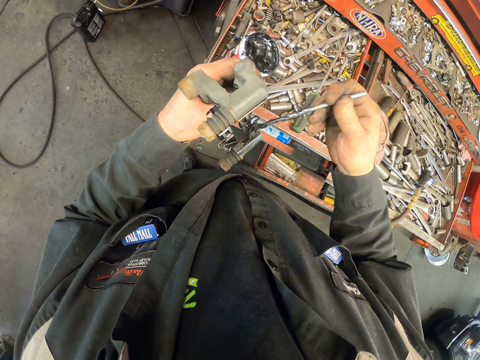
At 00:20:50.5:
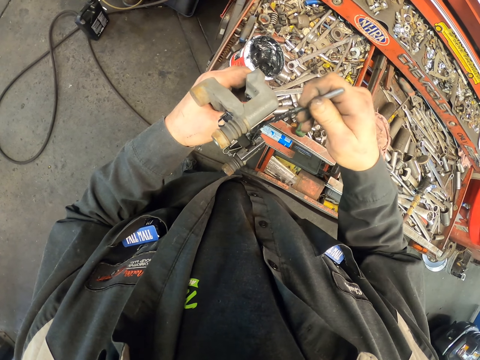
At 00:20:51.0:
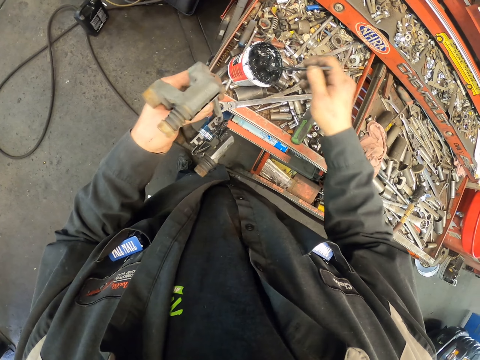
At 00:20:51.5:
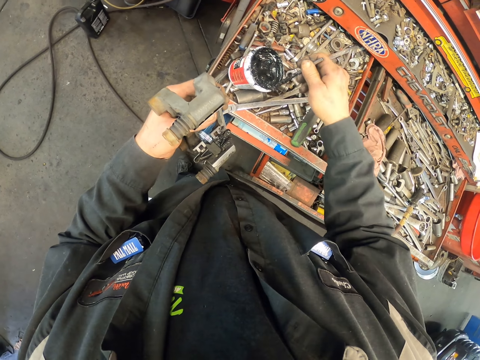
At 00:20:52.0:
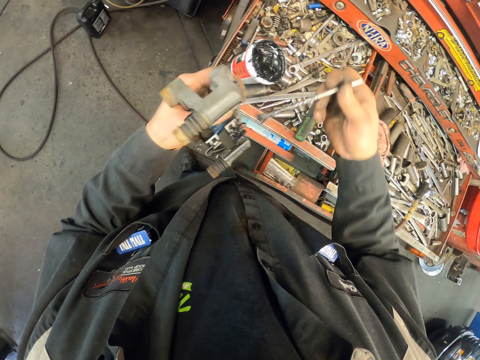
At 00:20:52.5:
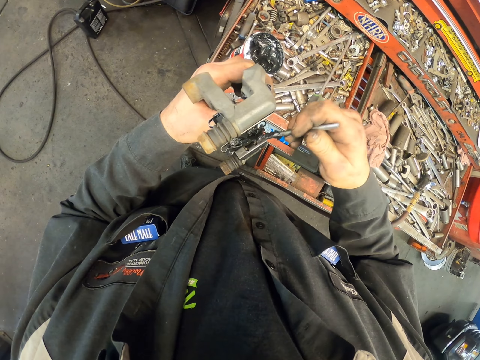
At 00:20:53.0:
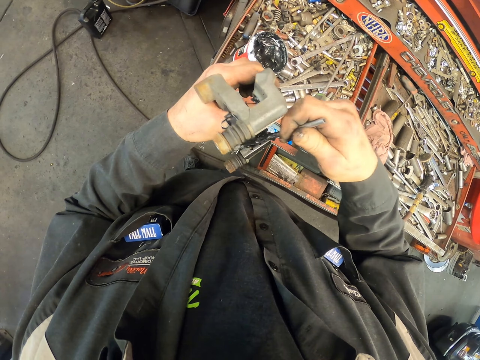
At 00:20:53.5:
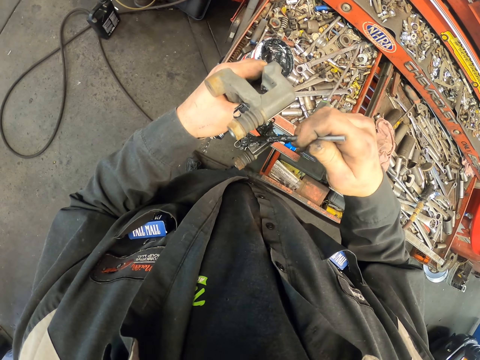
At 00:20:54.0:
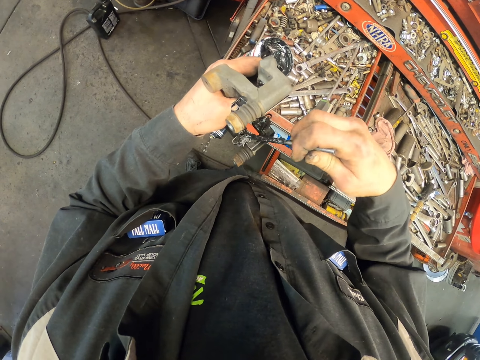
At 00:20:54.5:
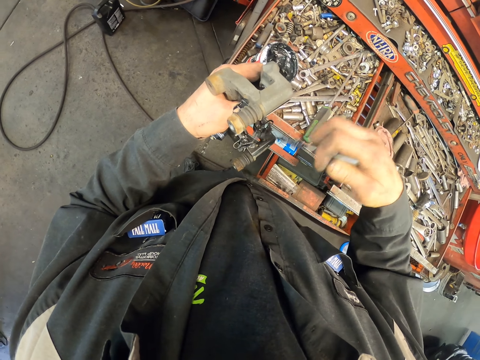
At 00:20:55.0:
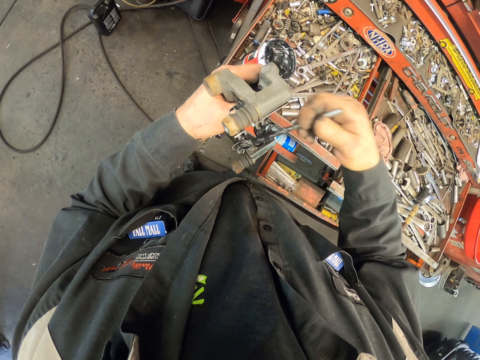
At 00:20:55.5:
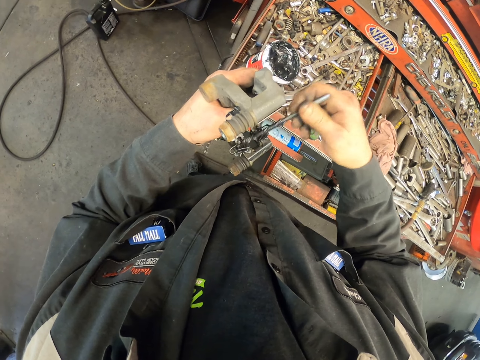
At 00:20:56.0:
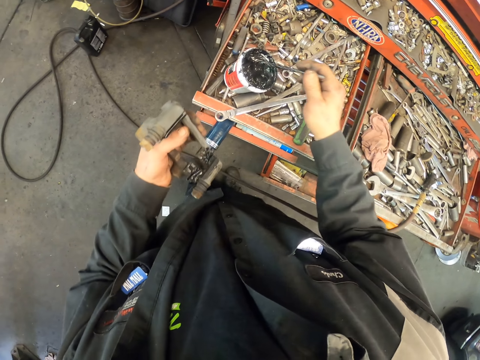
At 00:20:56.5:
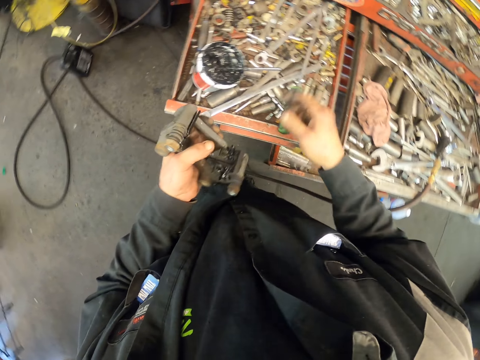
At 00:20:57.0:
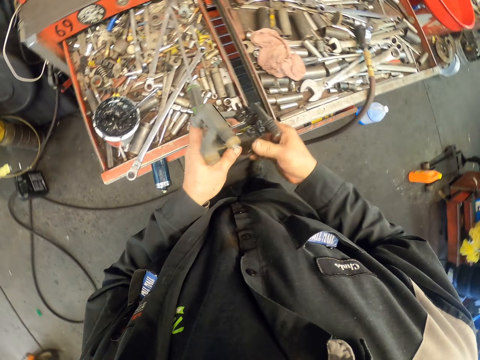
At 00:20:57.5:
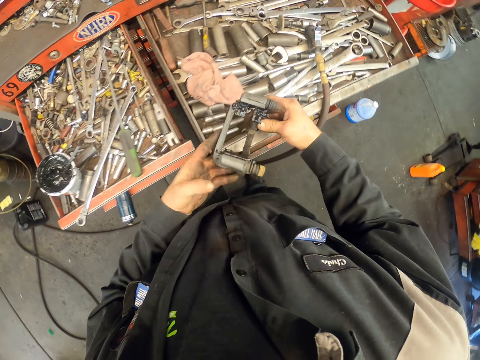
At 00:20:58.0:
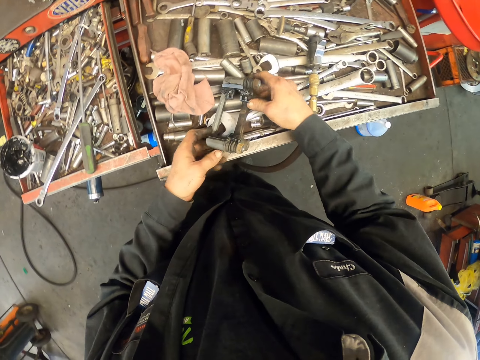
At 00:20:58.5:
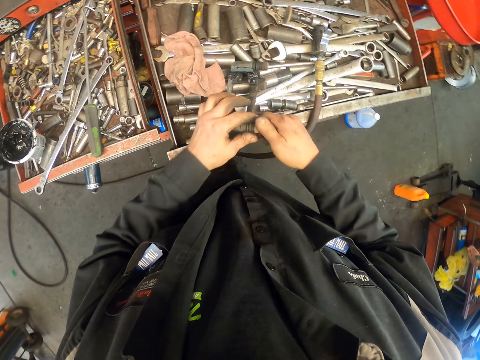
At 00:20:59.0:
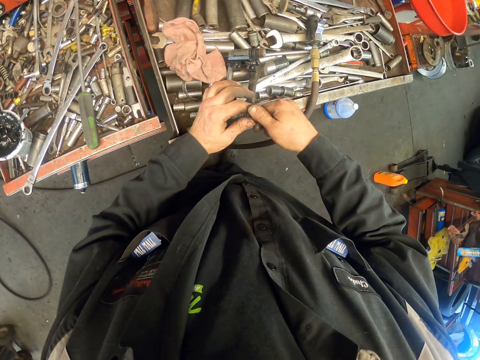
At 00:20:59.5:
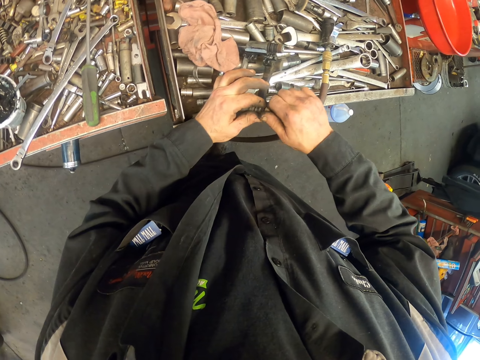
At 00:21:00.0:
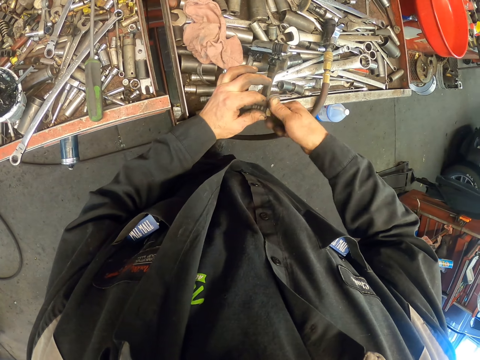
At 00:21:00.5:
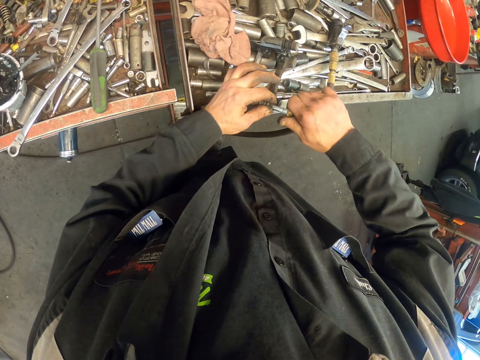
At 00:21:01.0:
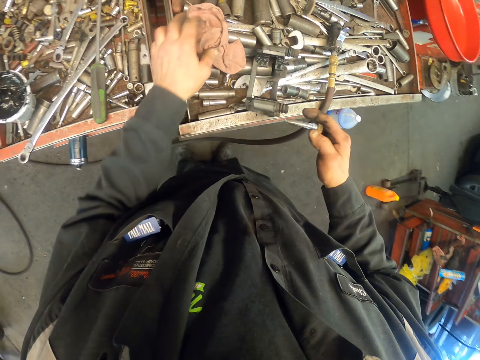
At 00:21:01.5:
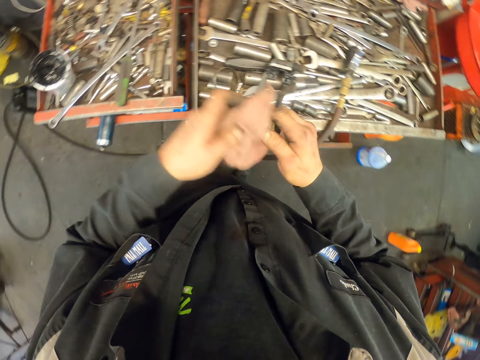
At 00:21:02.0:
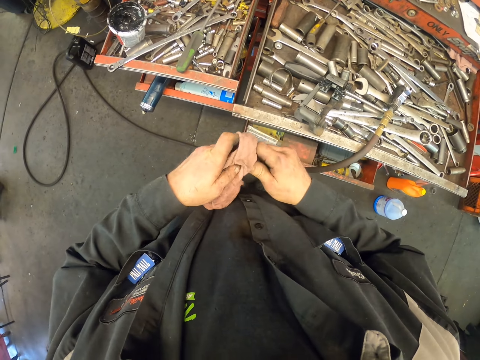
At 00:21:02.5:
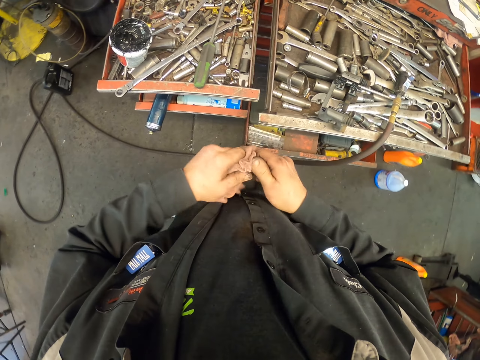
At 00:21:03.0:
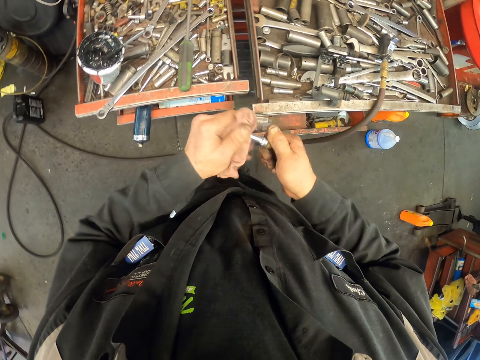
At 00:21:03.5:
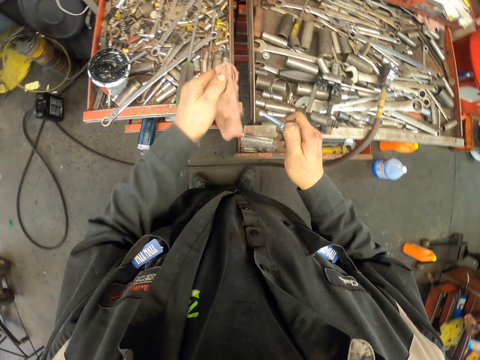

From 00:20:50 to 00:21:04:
The camera wearer scoops grease in the container with a brush and applies grease to the caliper. They put the brush in the container. They turn the caliper. They place the caliper bracket in the tool box. They remove the guide pin or bolt from the caliper. They pick up a cloth in the drawer. They wipe the guide pin with the cloth.

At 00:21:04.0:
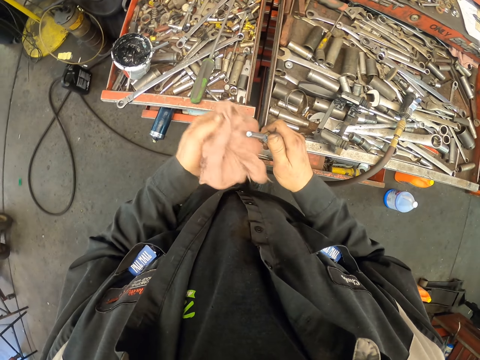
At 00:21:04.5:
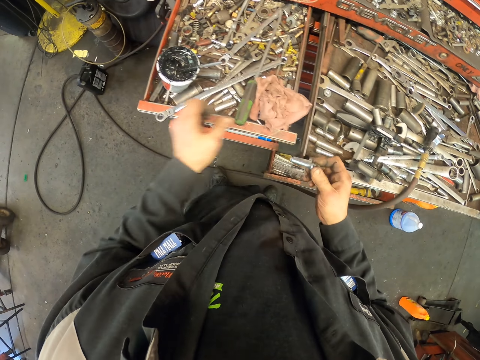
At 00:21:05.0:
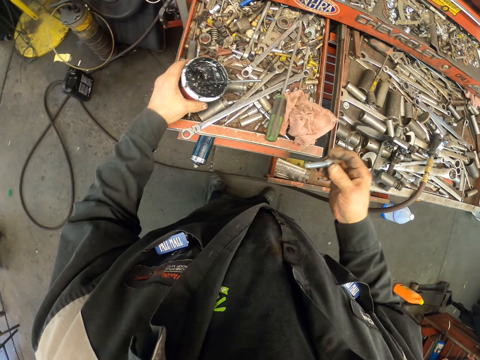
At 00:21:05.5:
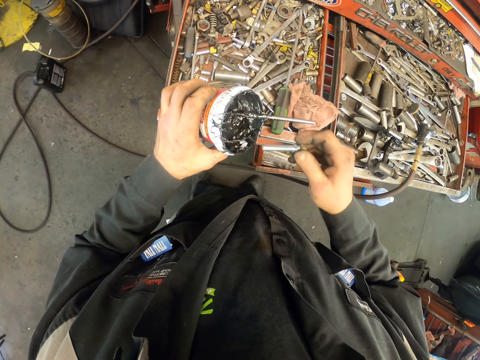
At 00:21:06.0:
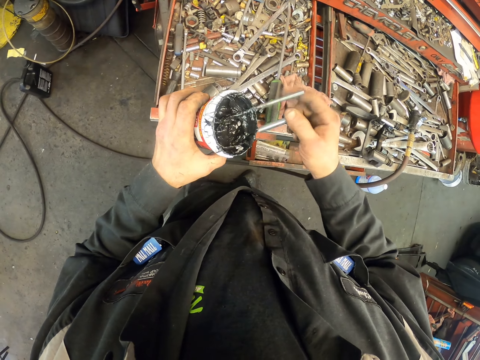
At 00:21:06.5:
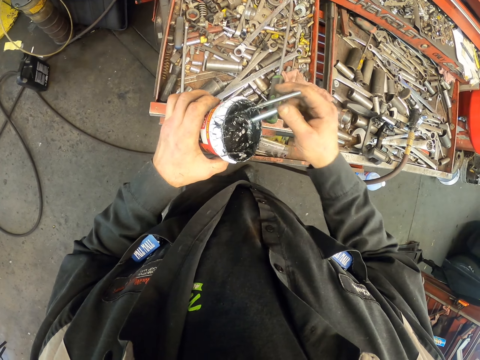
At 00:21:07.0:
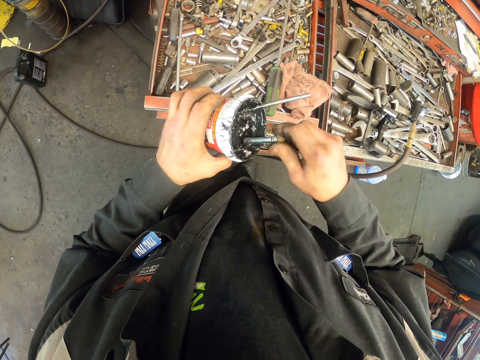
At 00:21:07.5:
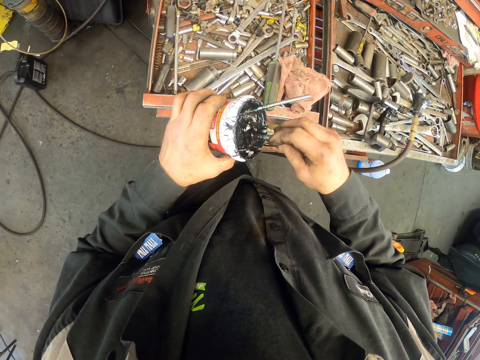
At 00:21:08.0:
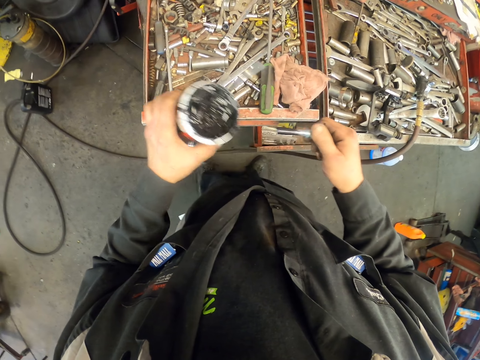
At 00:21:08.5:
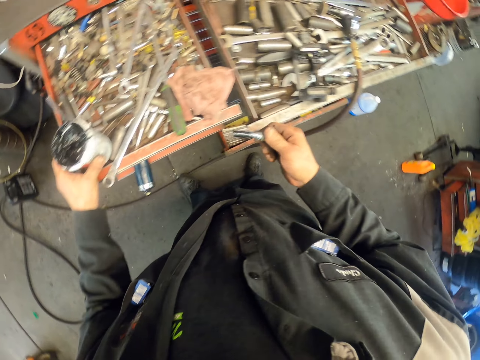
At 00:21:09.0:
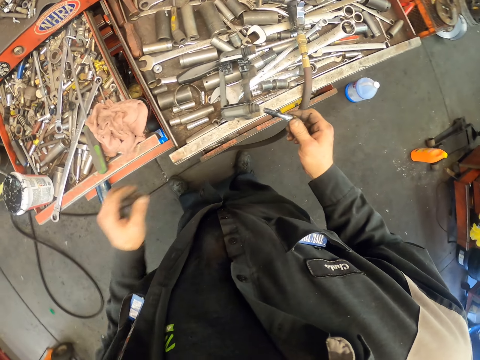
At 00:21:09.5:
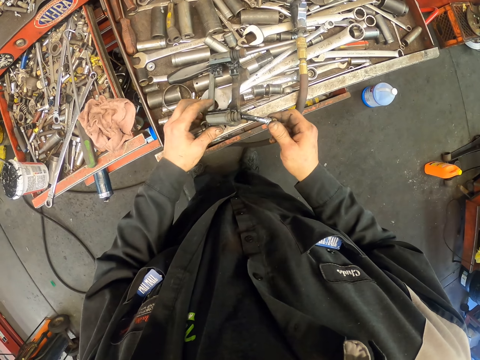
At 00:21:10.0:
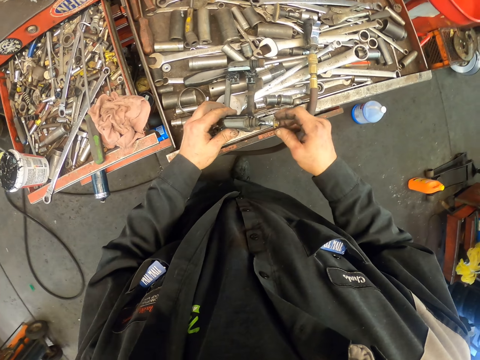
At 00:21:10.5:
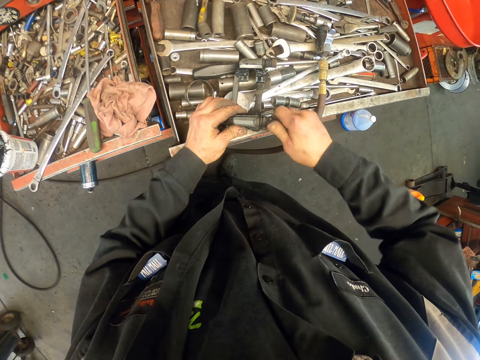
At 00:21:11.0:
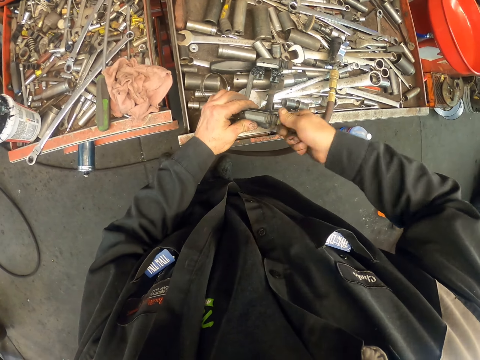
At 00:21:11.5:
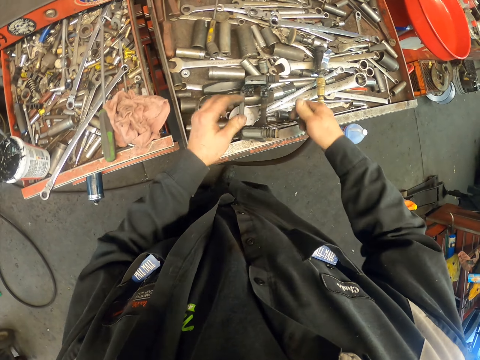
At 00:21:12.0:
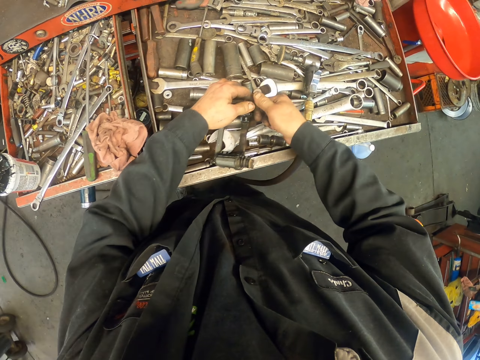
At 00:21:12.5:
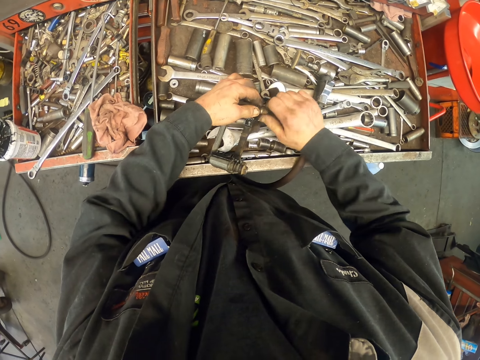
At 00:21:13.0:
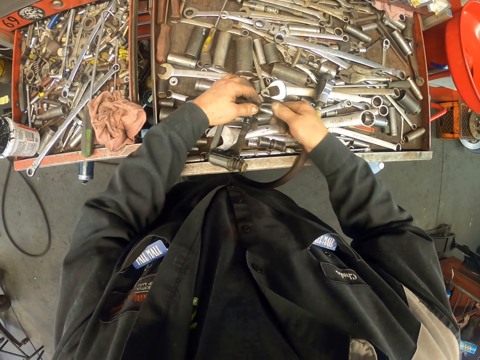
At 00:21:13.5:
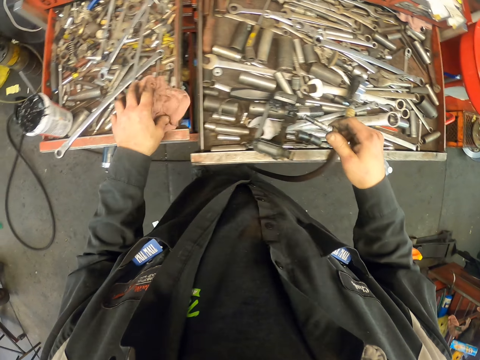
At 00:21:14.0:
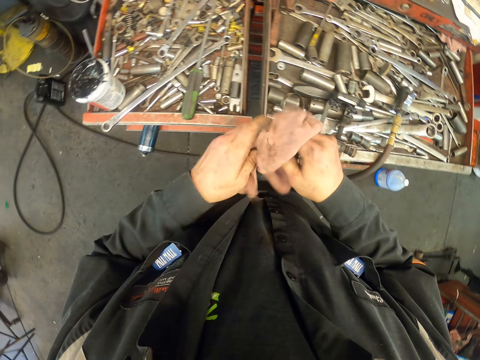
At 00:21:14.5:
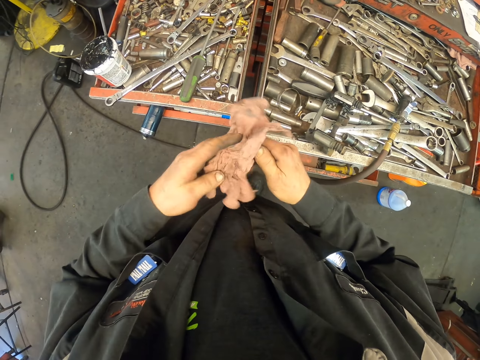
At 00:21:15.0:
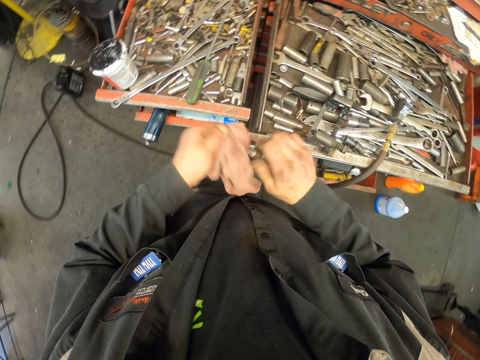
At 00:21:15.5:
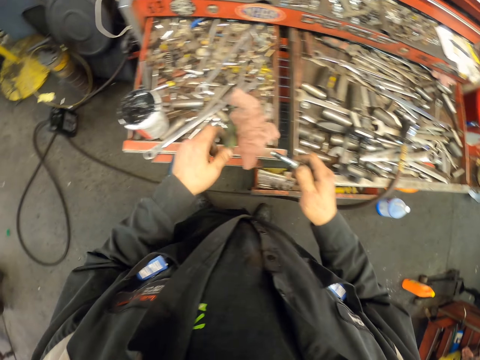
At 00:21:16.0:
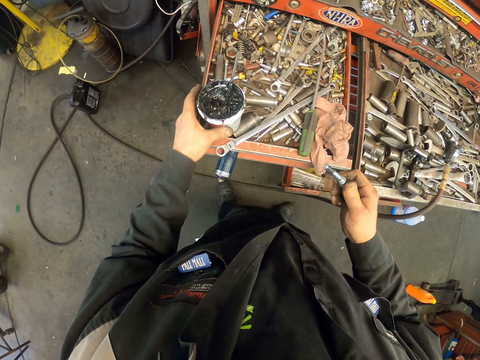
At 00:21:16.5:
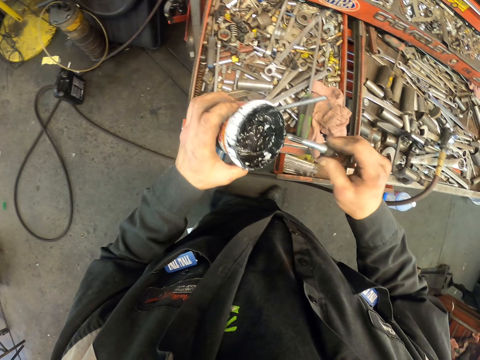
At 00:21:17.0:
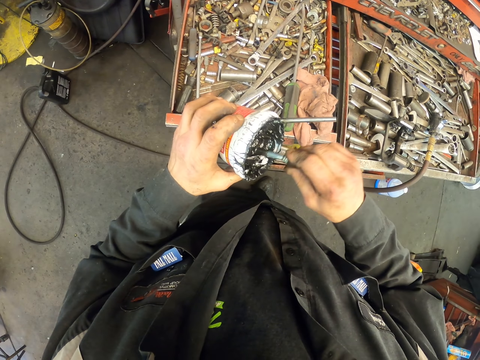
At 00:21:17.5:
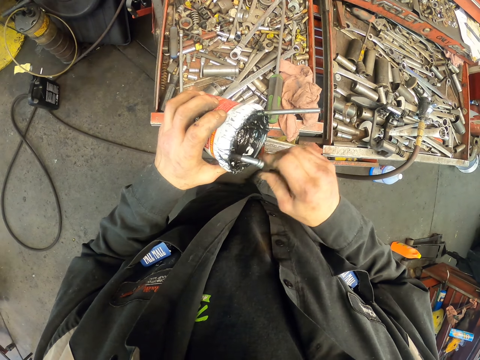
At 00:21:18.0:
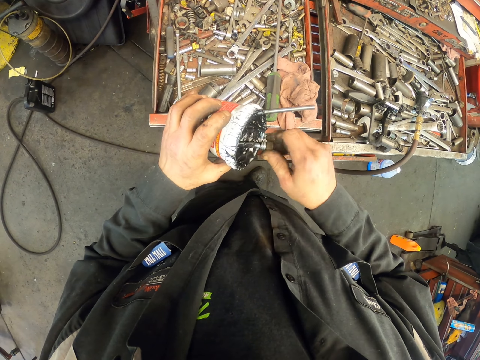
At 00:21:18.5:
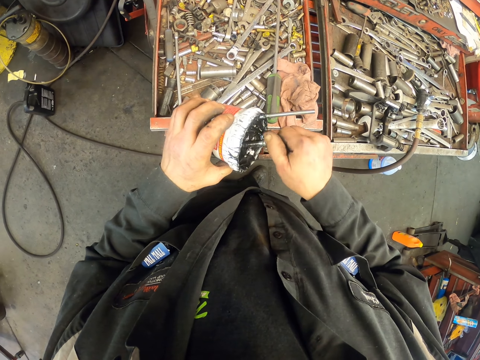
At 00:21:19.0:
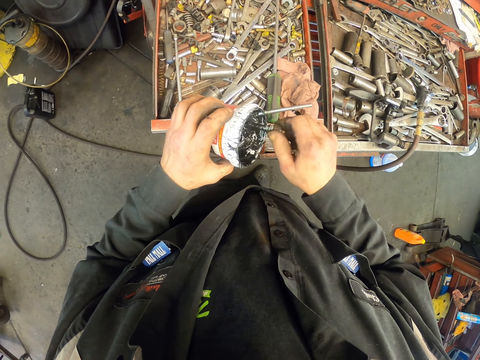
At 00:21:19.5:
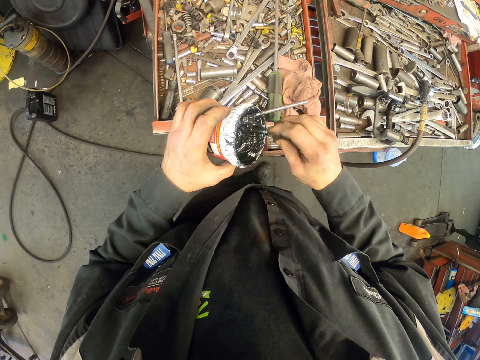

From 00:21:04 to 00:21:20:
The camera wearer puts a cloth in the drawer. They pick up the grease container in the drawer. They move the brush in the grease container. They scoop grease with a guide pin. They apply grease to the bolt. They put the grease container in the drawer. They put the guide pin in the caliper. They remove the guide pin from the caliper. They pick up the cloth in the drawer. They wipe the guide pin with the cloth. They put the cloth in the drawer. They pick up the grease container in the drawer. They scoop grease with the guide pin. They apply grease to the bolt.
